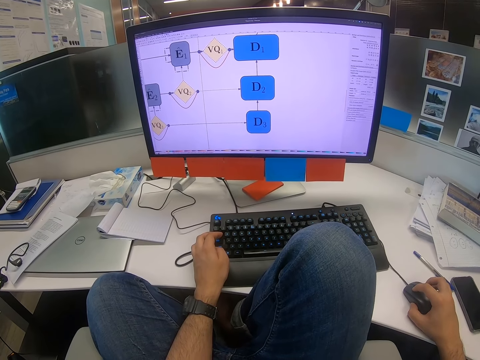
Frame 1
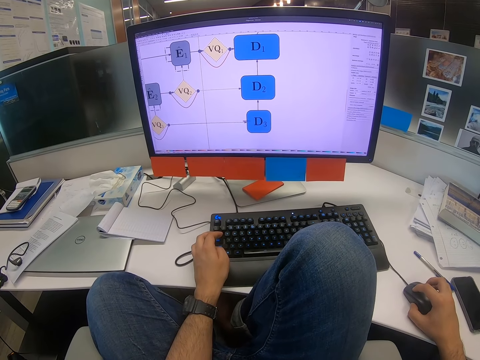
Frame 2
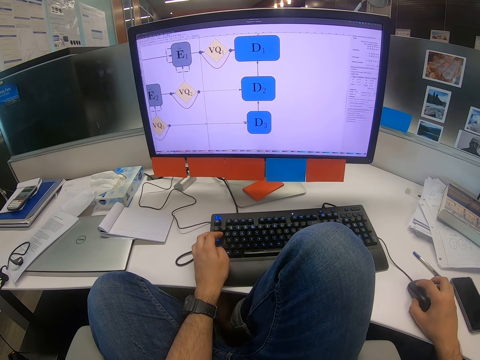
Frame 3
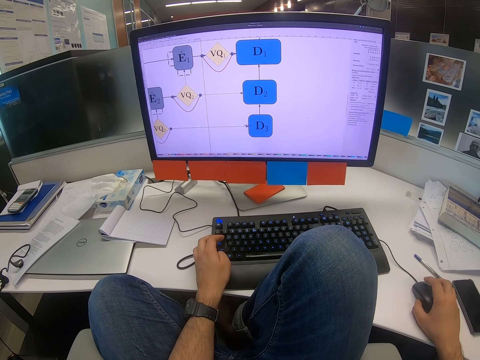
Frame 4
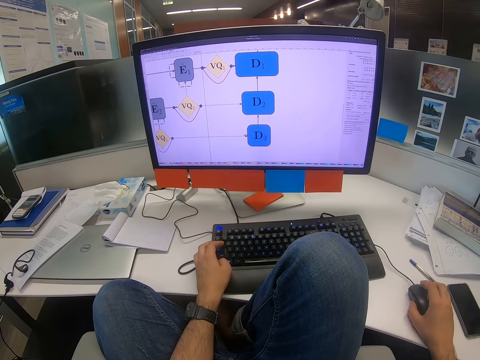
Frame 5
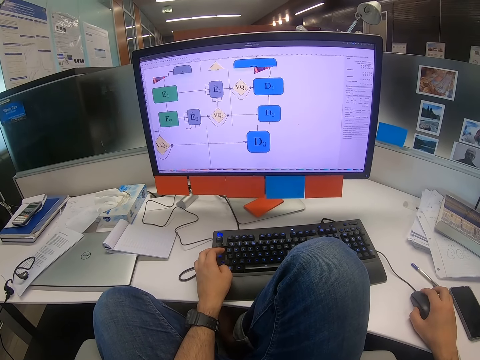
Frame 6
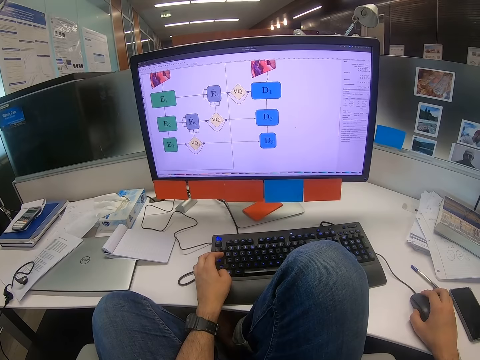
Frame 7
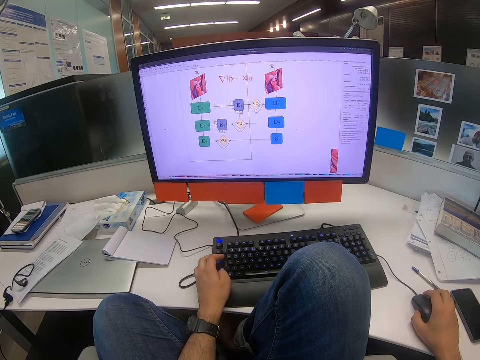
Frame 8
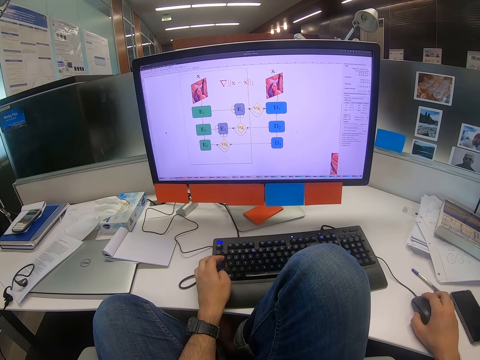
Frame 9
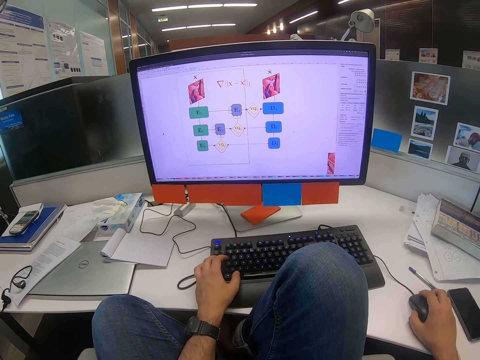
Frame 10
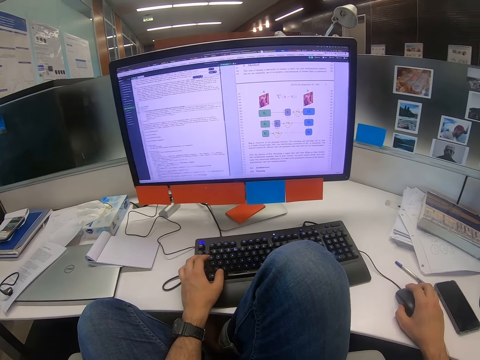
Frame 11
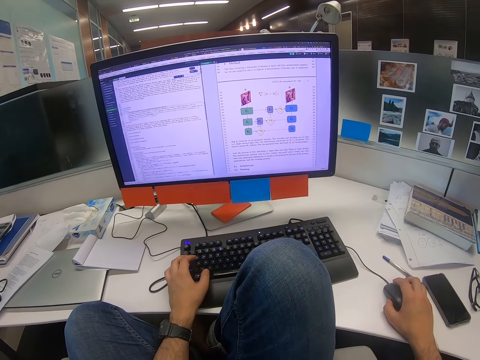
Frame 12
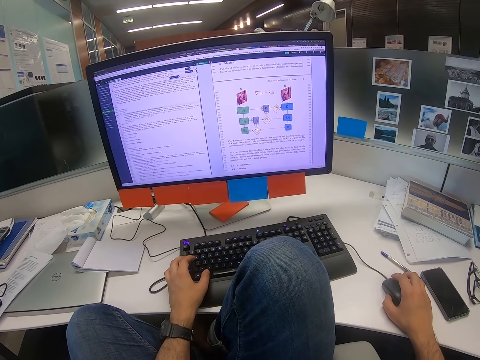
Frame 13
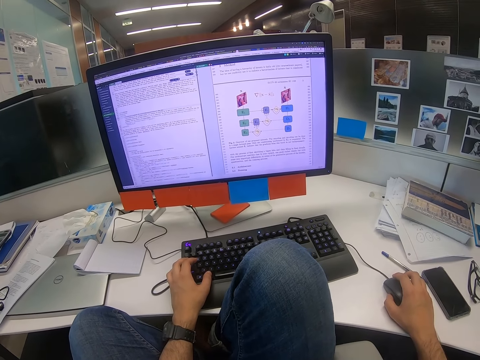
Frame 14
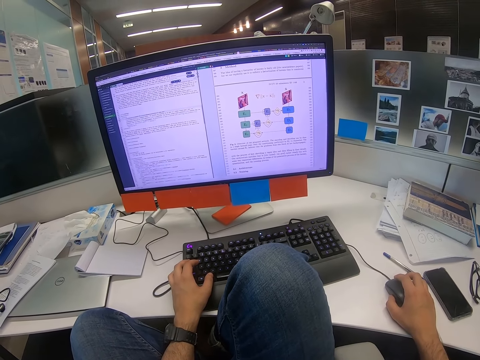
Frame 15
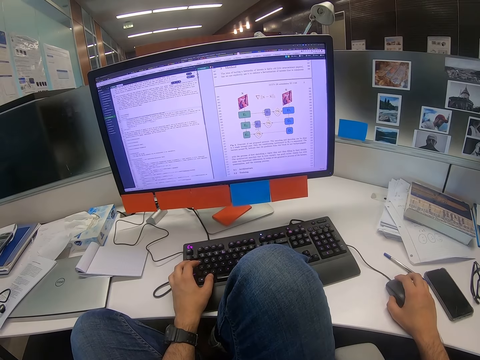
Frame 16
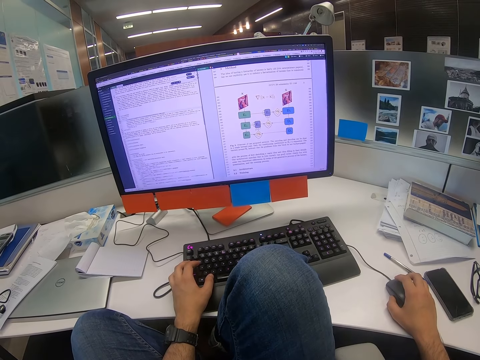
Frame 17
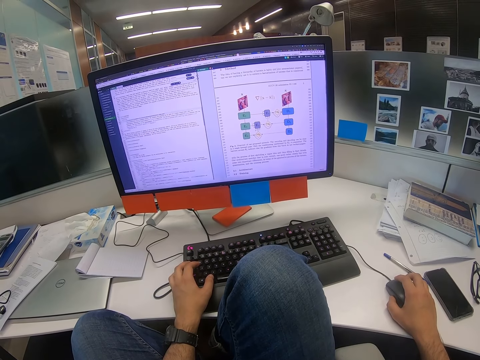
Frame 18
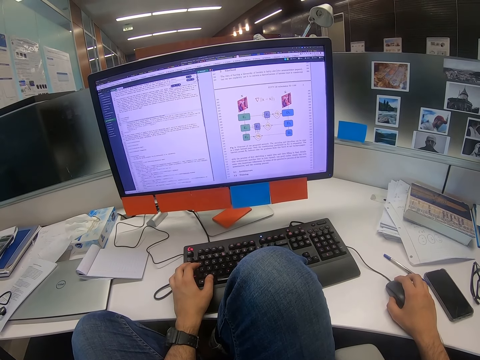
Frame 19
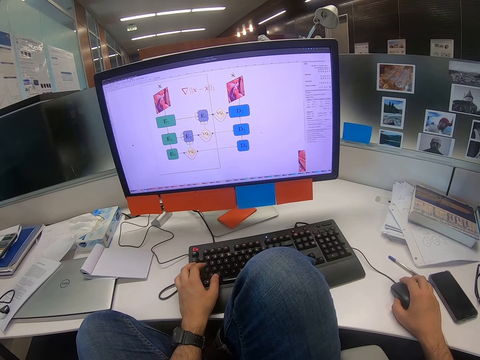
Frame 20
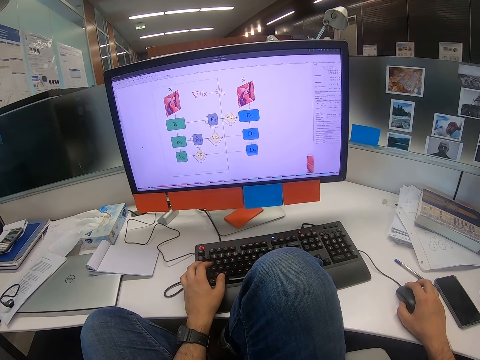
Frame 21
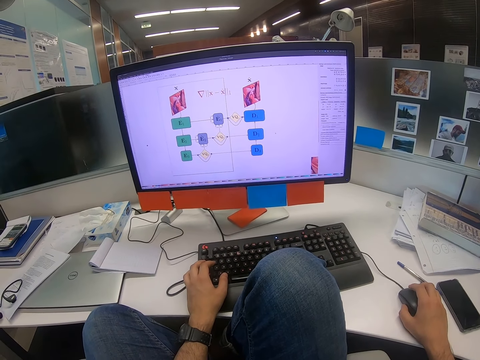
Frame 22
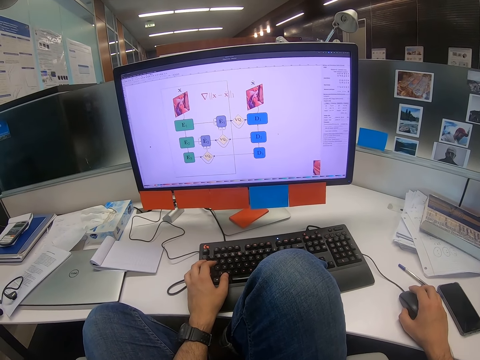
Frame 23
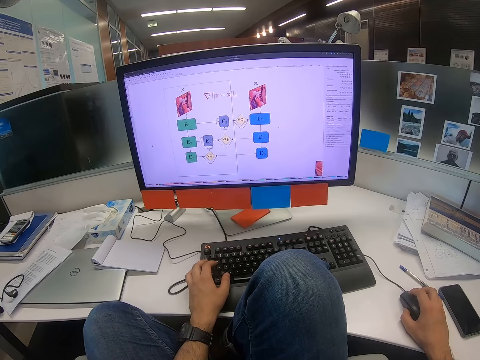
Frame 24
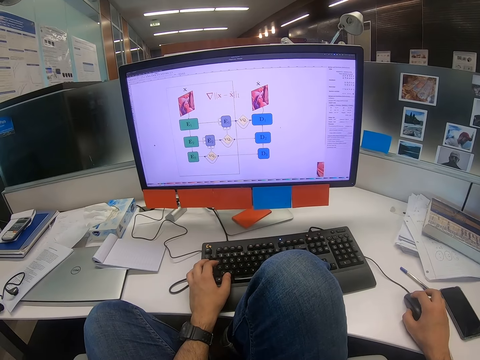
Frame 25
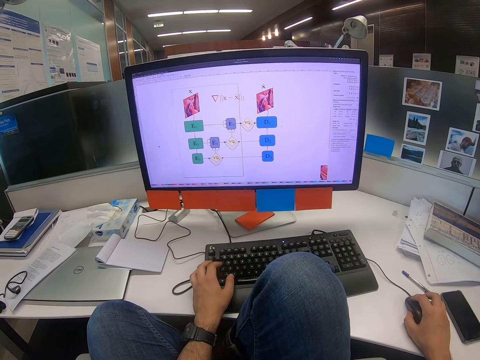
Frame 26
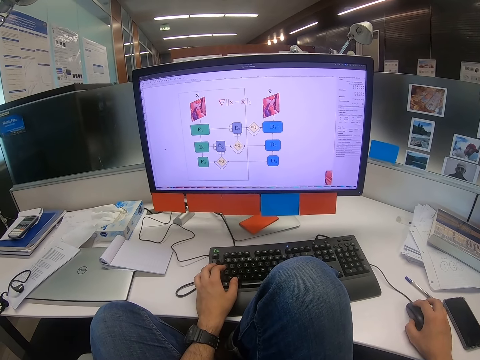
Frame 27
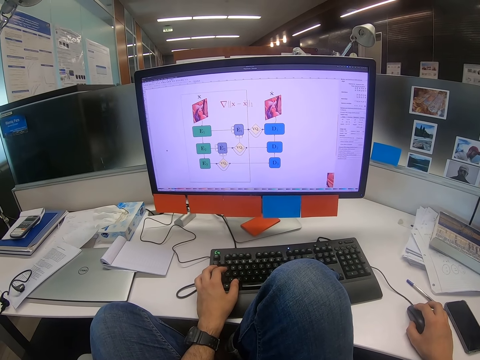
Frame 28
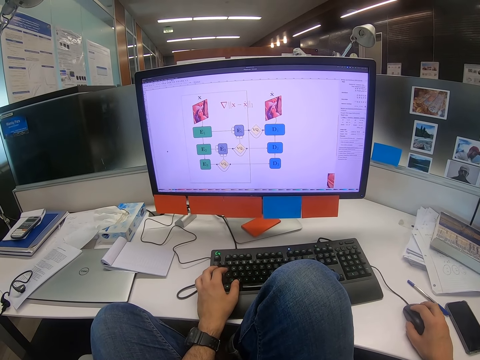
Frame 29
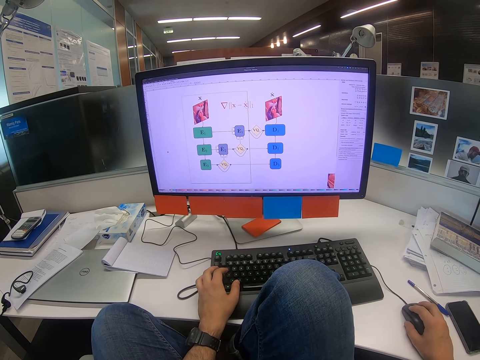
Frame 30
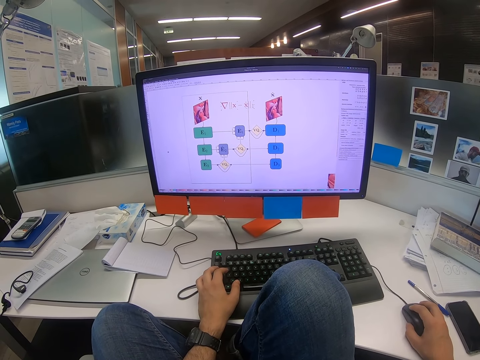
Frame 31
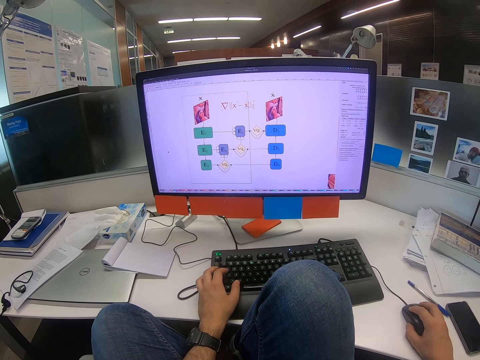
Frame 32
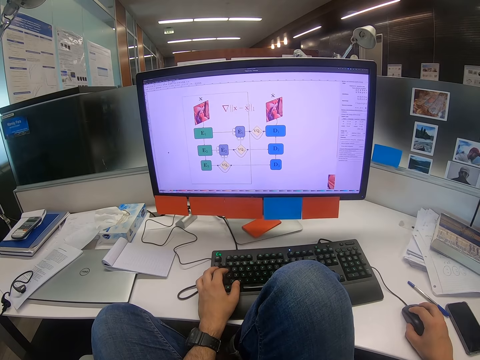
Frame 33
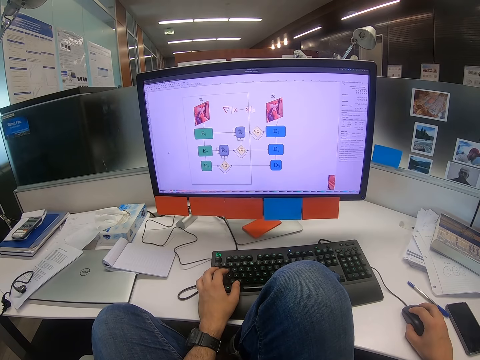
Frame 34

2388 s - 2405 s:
The camera wearer types on the keyboard with his left hand. He moves the mouse with the right hand.

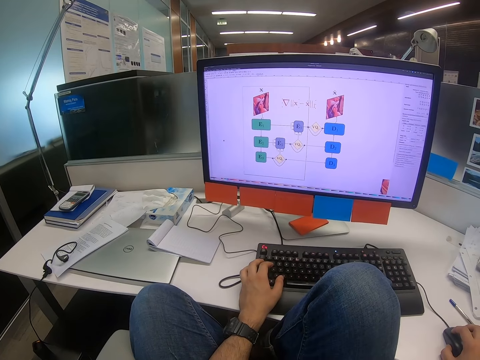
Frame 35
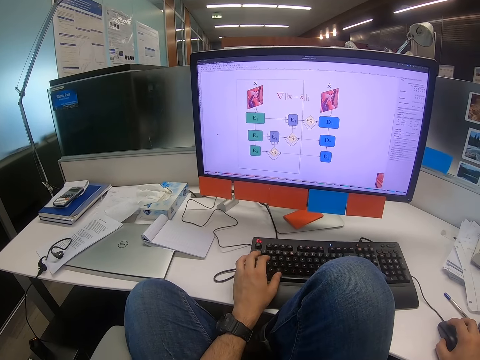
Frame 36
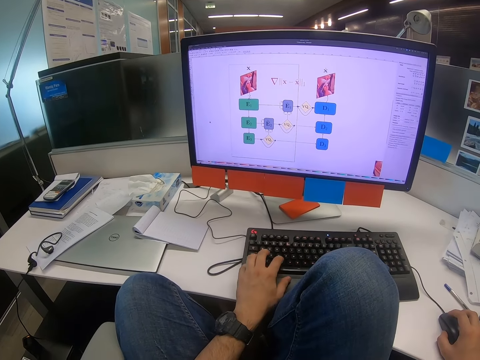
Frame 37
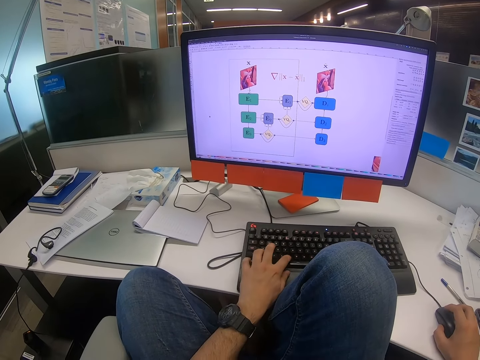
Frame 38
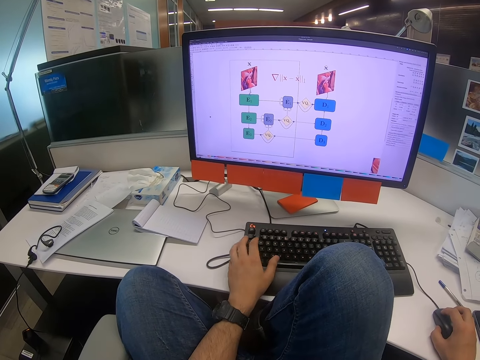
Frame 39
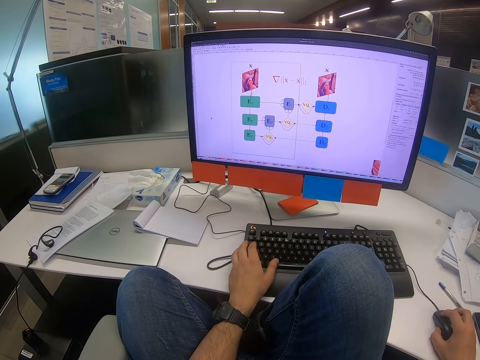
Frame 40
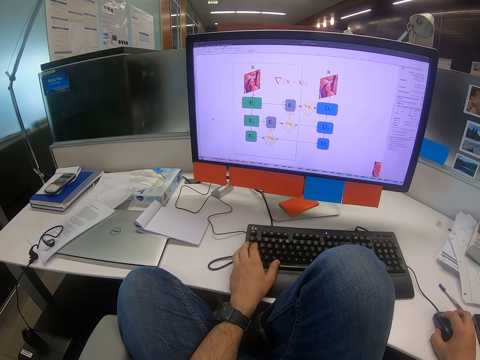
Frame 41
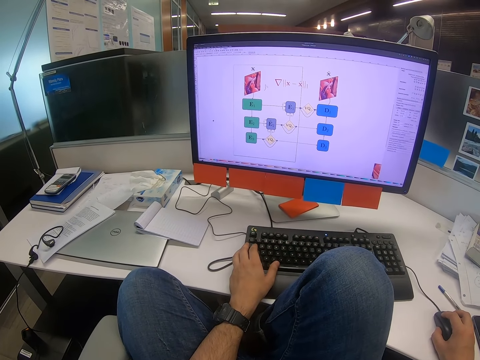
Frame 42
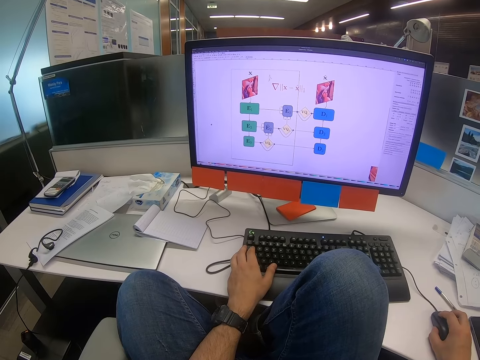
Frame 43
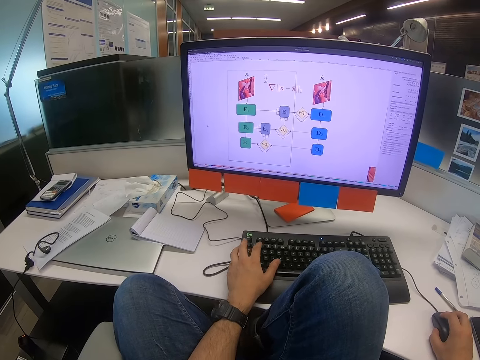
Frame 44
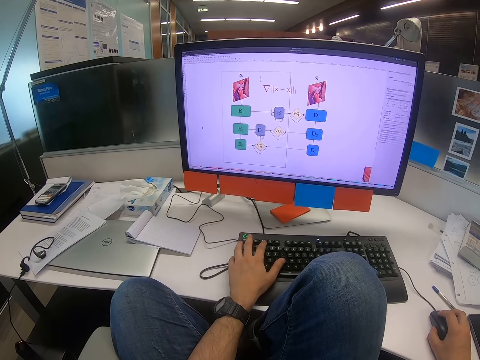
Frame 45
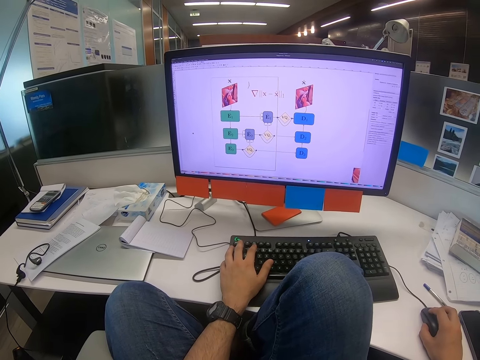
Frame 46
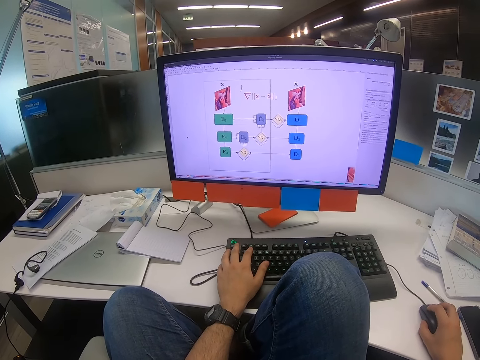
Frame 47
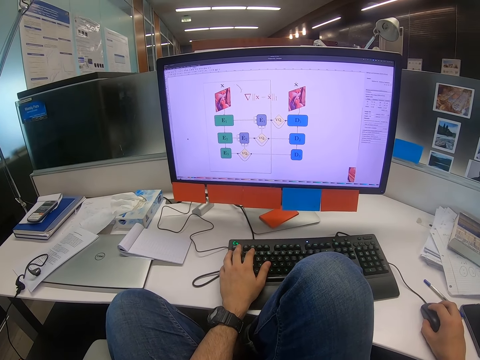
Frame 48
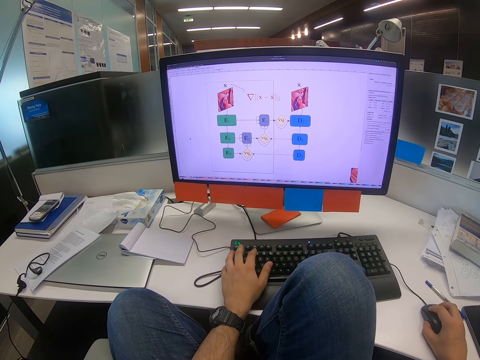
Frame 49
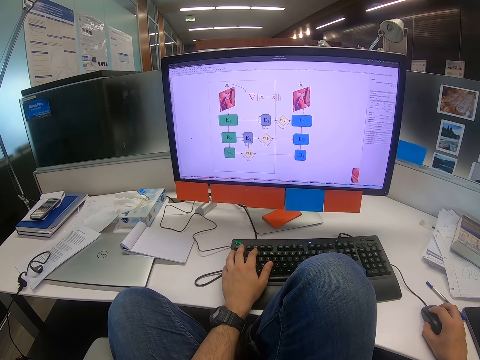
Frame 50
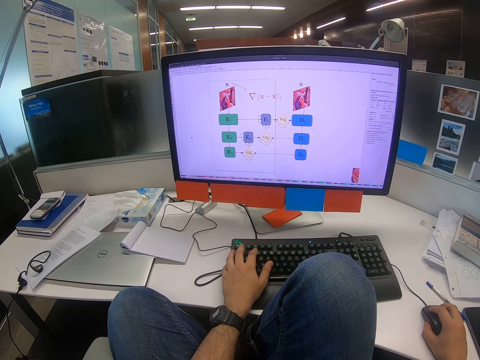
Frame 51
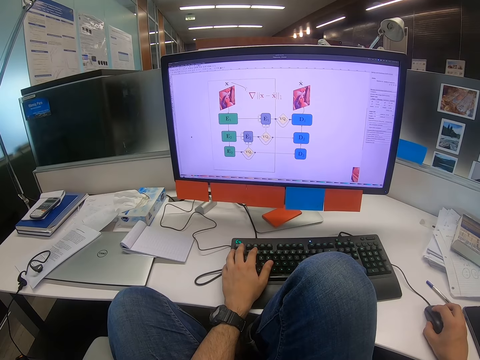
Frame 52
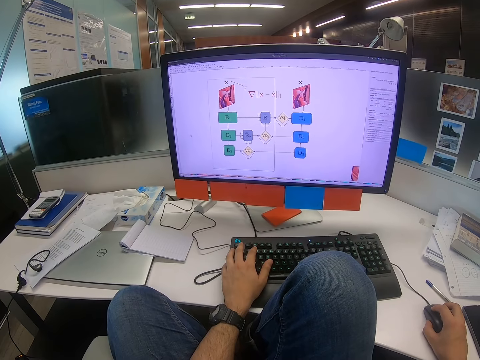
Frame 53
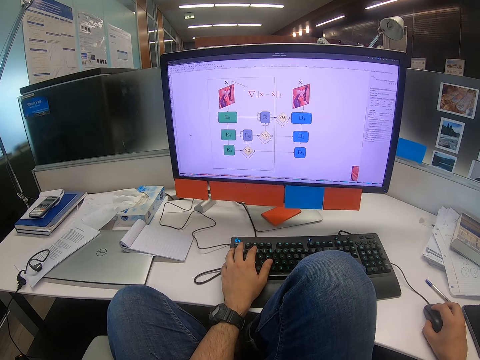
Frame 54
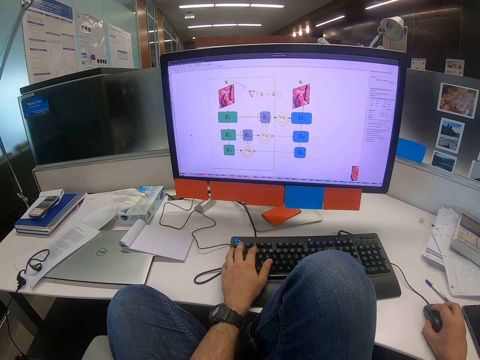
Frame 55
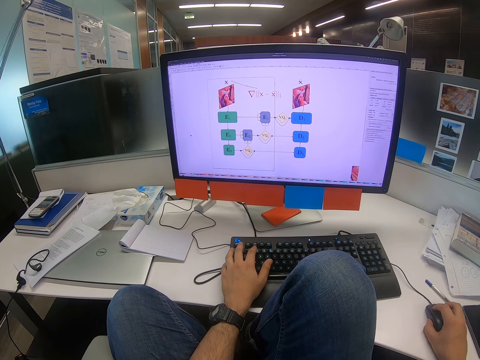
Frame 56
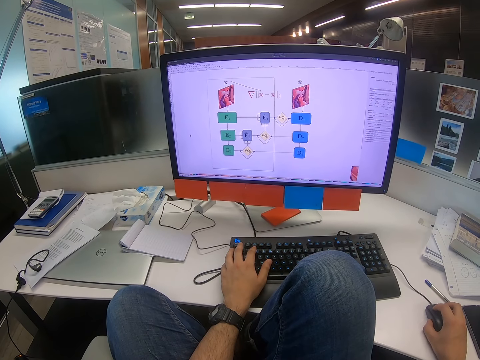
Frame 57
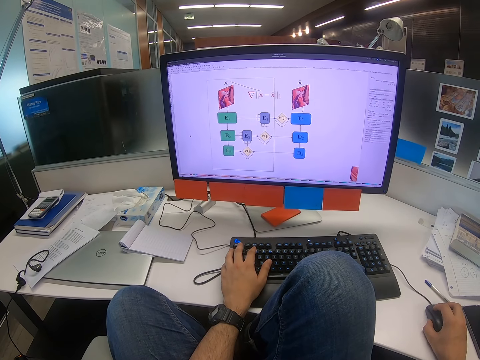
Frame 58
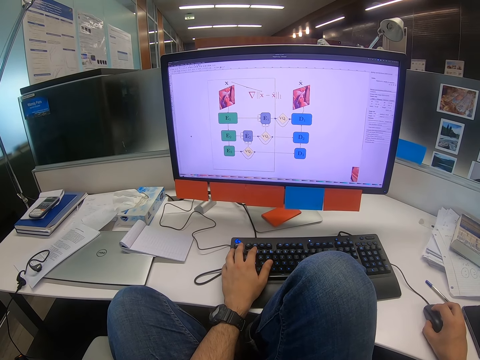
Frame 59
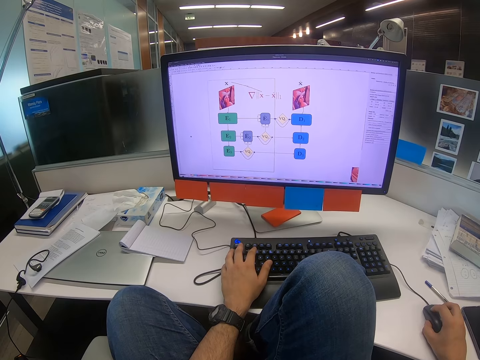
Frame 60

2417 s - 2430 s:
The camera wearer types on the keyboard with his left hand. He moves the mouse with the right hand. He types on the keyboard with his left hand. He moves the mouse with the right hand.
